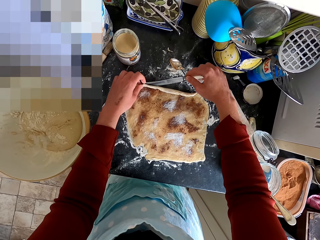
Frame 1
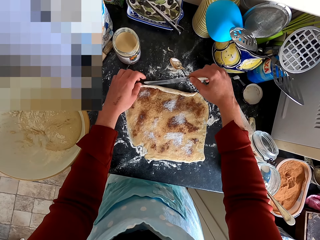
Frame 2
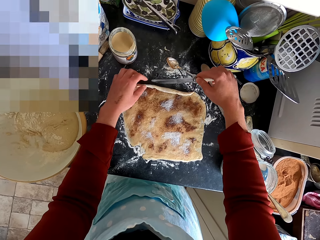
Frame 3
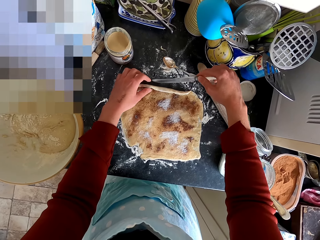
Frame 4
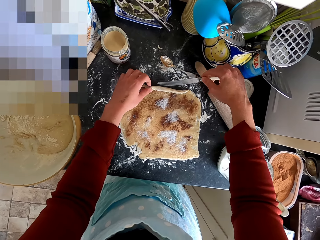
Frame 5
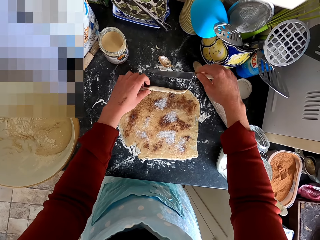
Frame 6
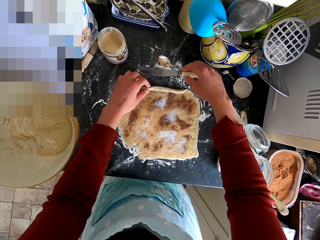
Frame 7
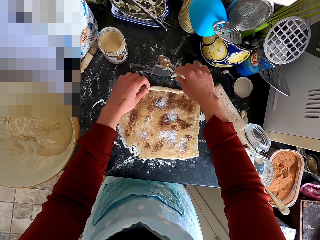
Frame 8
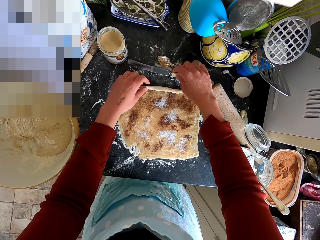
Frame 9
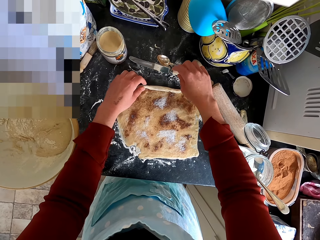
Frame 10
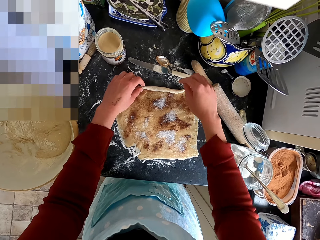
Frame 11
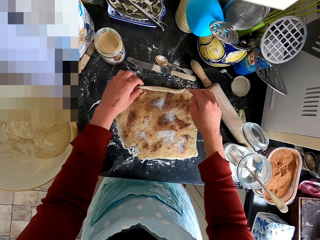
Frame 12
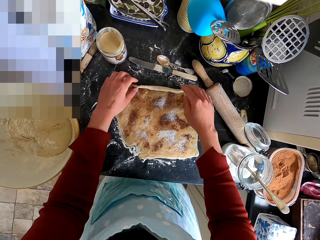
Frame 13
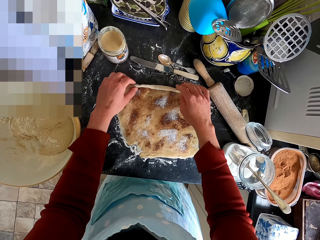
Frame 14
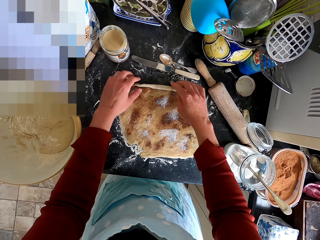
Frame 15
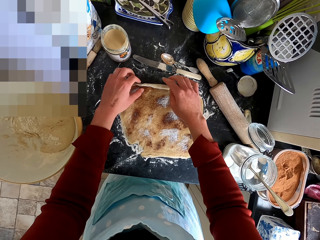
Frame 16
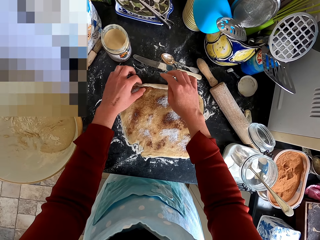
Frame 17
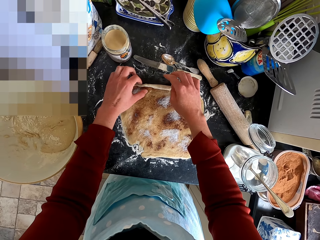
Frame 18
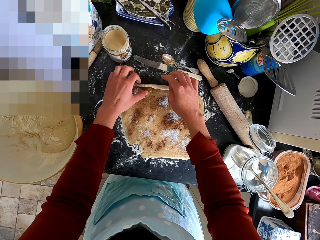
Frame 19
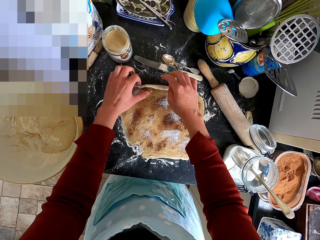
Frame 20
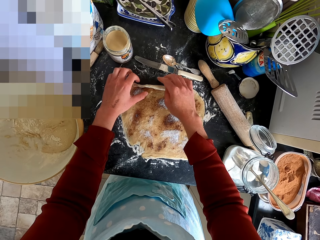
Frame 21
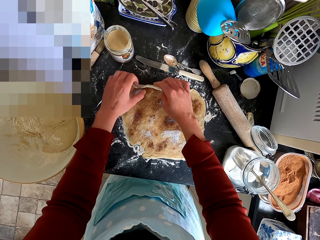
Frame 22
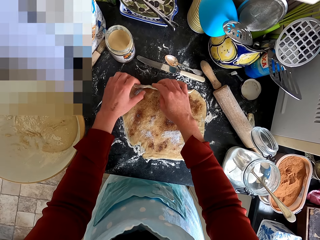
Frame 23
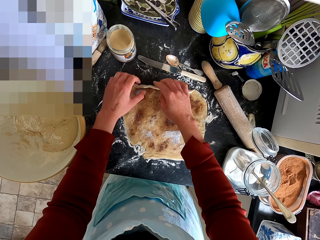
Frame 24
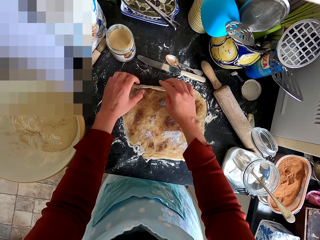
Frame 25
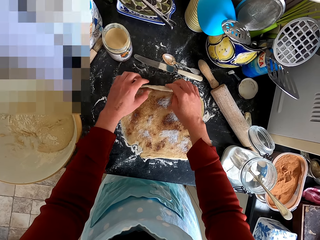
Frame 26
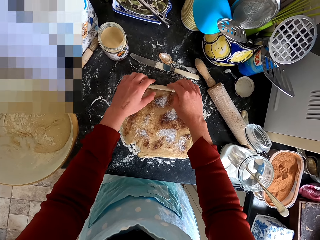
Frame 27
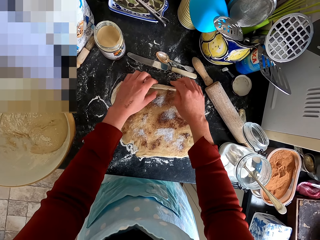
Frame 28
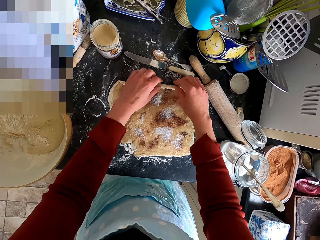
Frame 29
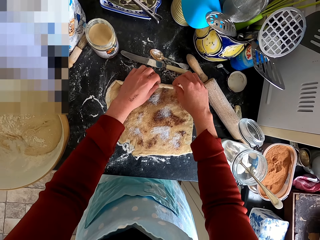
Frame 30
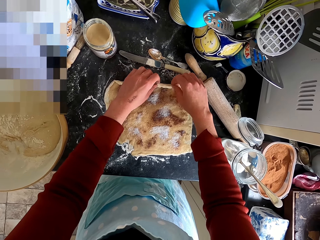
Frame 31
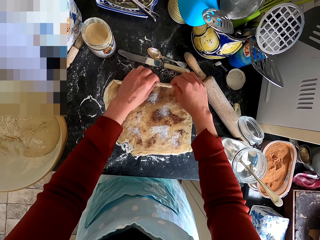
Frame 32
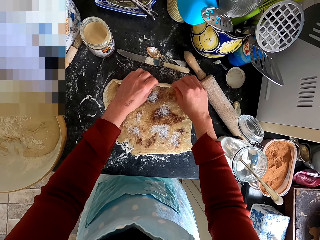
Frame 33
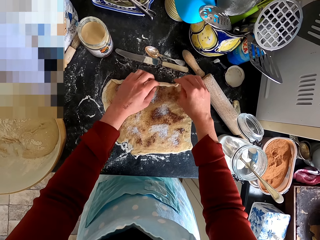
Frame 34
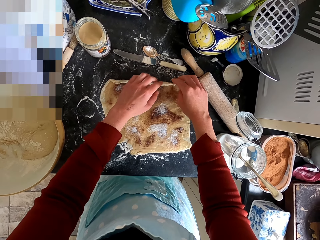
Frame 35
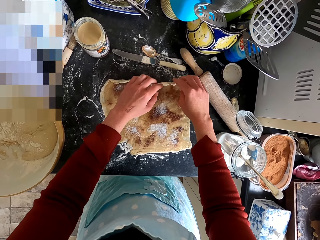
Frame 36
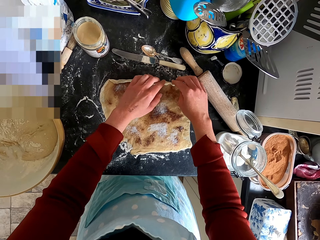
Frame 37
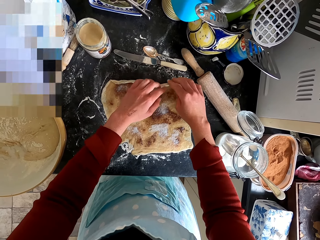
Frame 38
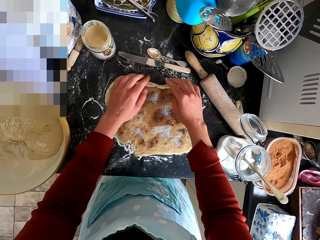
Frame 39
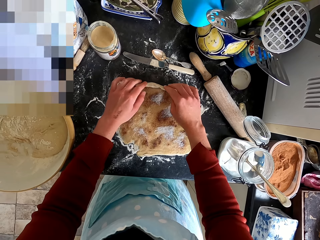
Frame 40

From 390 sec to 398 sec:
The camera wearer puts the knife on the kitchen counter. They roll the dough.

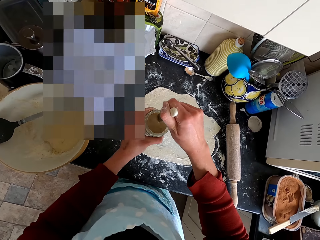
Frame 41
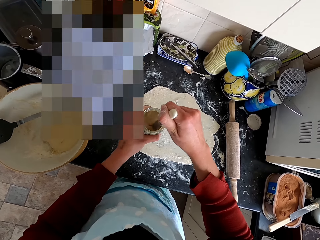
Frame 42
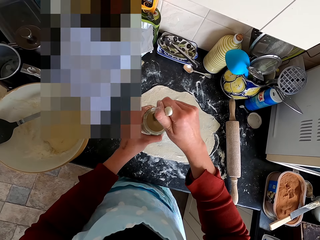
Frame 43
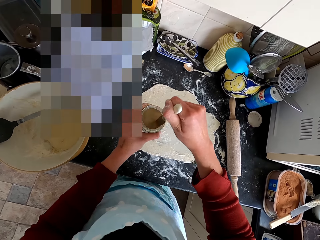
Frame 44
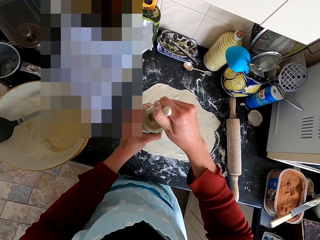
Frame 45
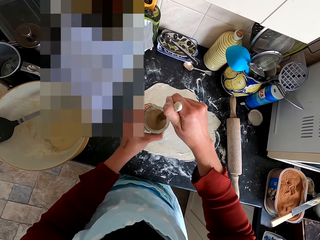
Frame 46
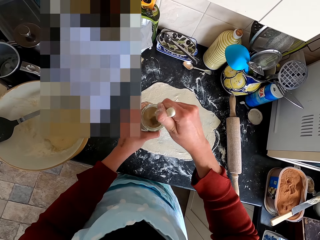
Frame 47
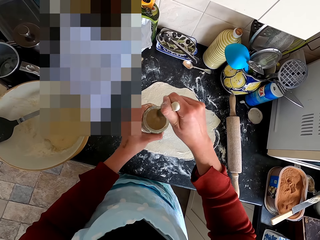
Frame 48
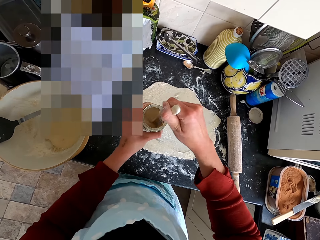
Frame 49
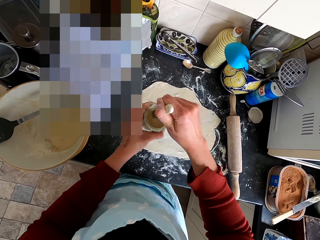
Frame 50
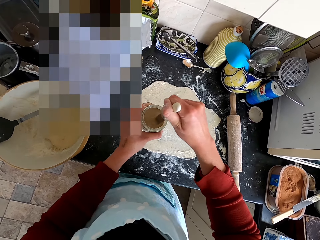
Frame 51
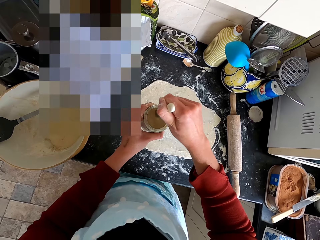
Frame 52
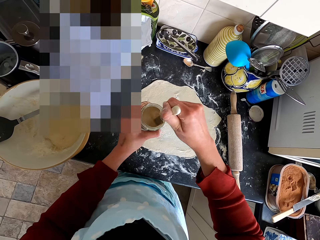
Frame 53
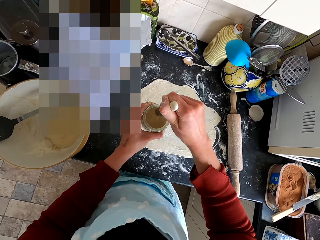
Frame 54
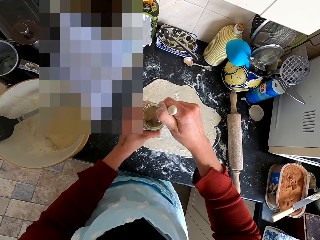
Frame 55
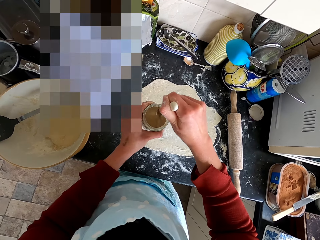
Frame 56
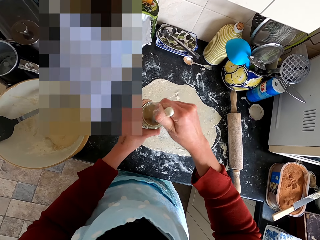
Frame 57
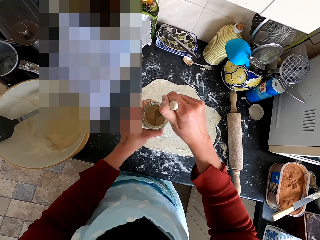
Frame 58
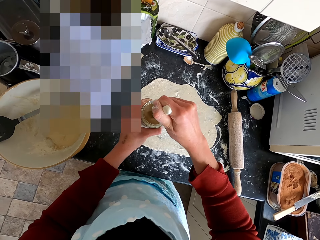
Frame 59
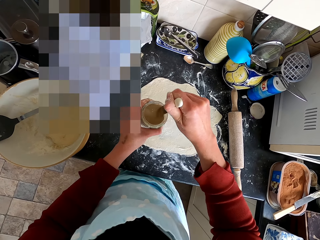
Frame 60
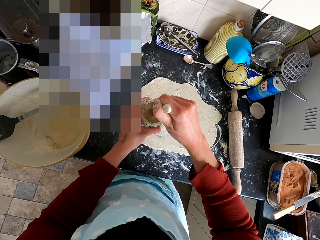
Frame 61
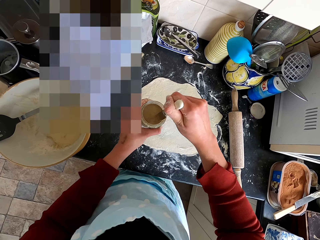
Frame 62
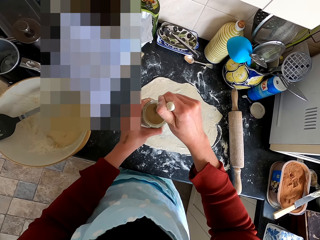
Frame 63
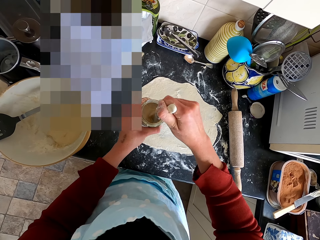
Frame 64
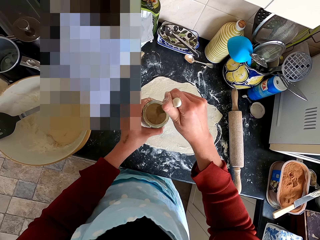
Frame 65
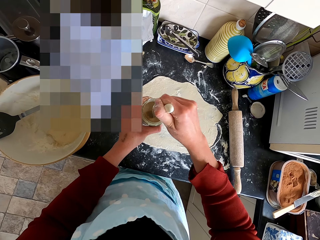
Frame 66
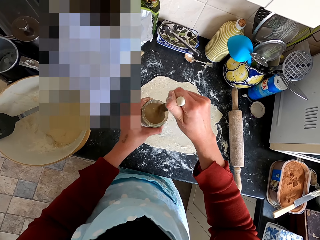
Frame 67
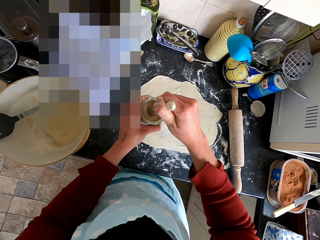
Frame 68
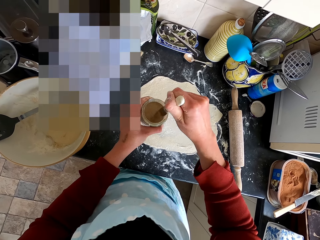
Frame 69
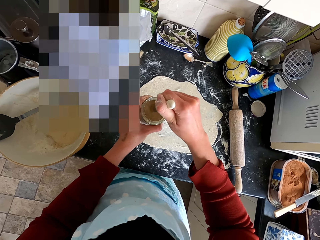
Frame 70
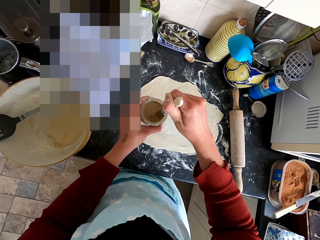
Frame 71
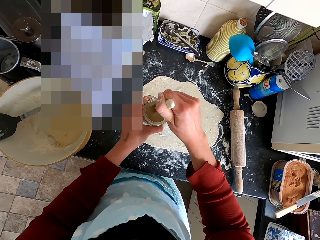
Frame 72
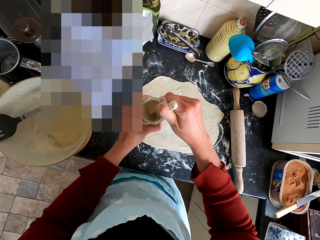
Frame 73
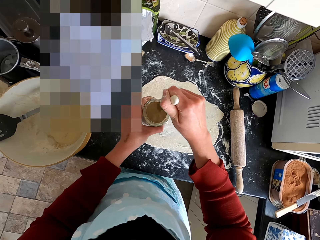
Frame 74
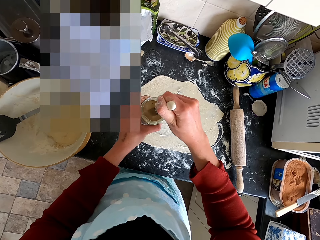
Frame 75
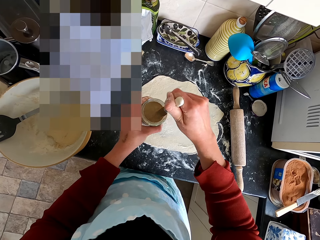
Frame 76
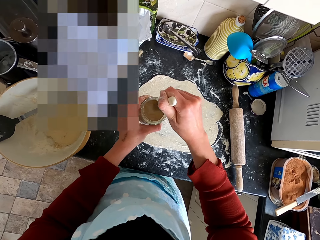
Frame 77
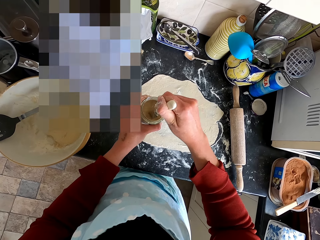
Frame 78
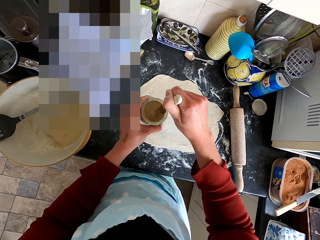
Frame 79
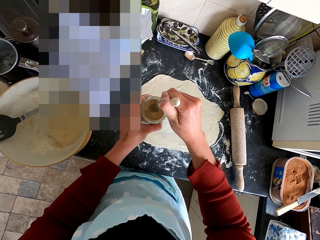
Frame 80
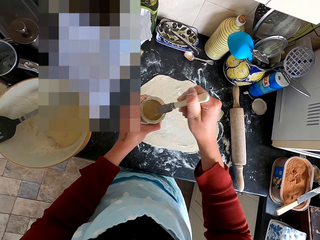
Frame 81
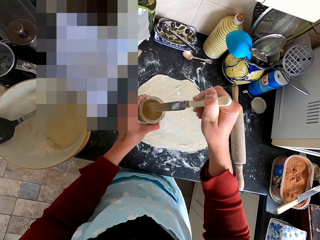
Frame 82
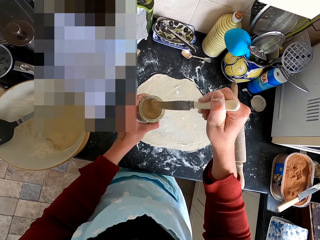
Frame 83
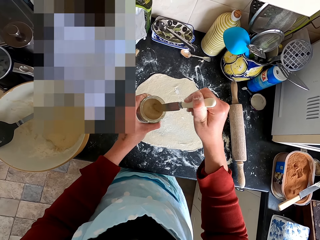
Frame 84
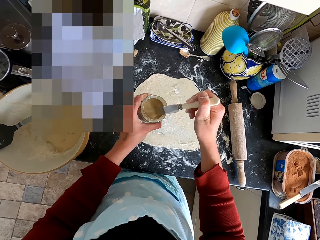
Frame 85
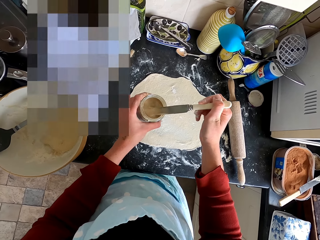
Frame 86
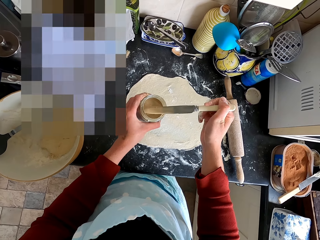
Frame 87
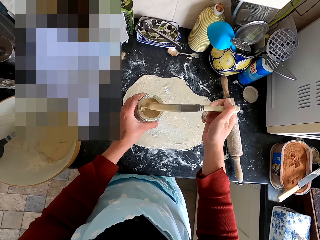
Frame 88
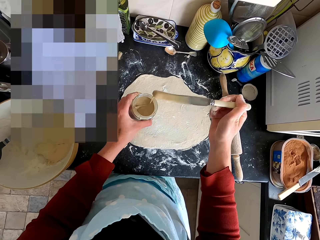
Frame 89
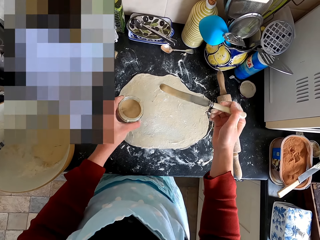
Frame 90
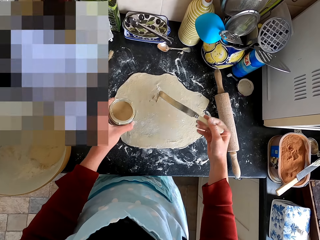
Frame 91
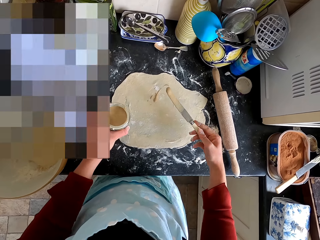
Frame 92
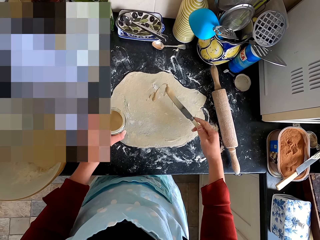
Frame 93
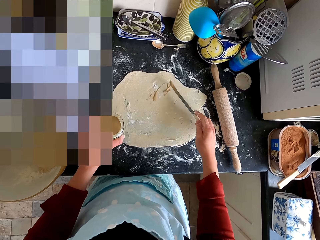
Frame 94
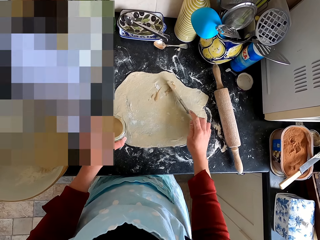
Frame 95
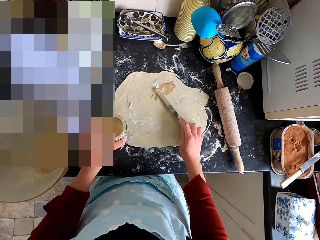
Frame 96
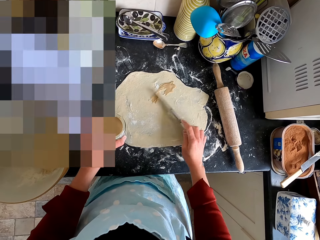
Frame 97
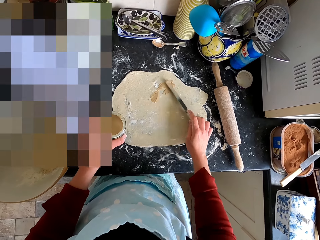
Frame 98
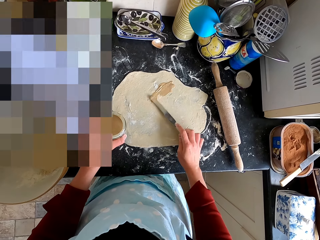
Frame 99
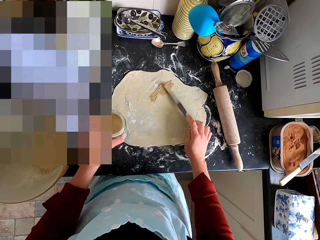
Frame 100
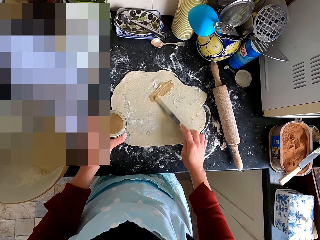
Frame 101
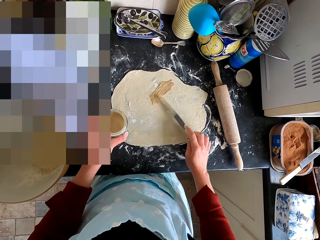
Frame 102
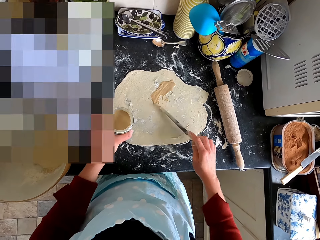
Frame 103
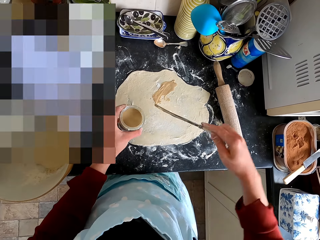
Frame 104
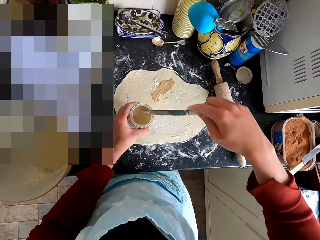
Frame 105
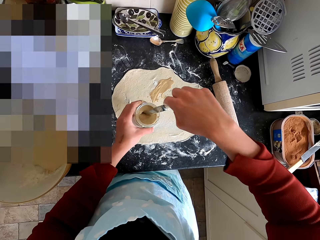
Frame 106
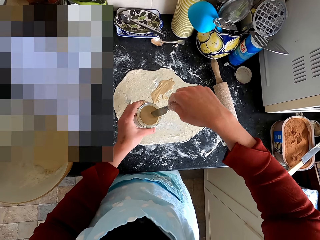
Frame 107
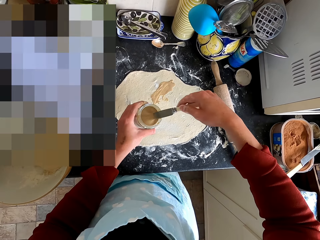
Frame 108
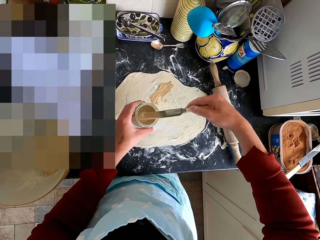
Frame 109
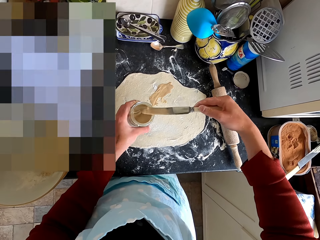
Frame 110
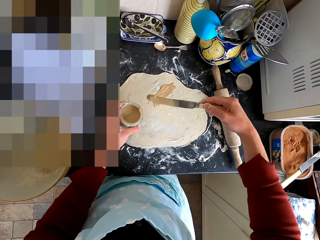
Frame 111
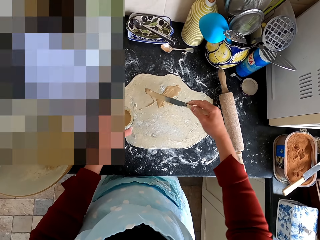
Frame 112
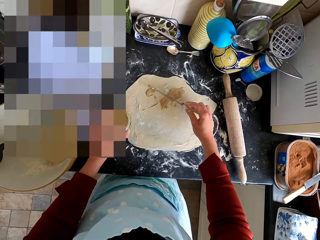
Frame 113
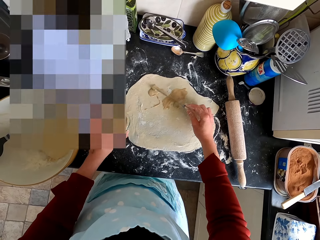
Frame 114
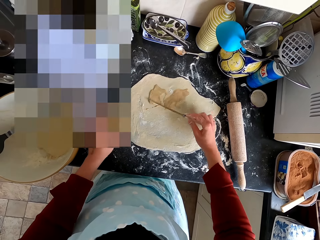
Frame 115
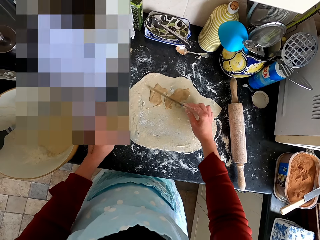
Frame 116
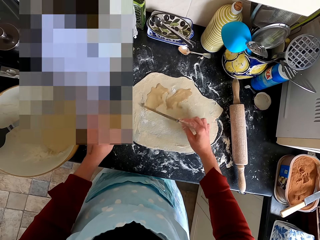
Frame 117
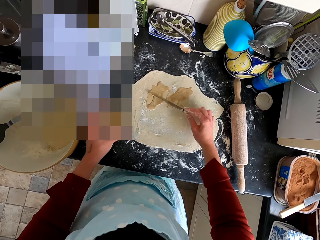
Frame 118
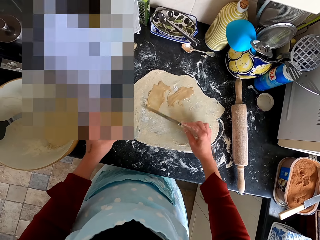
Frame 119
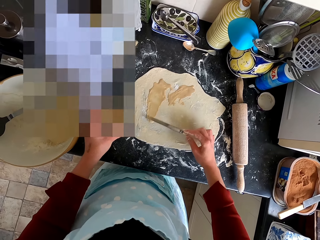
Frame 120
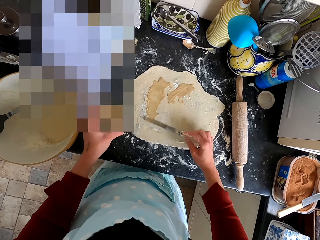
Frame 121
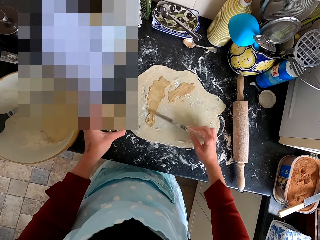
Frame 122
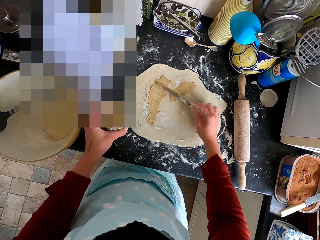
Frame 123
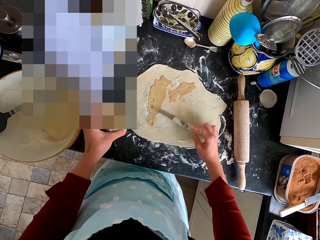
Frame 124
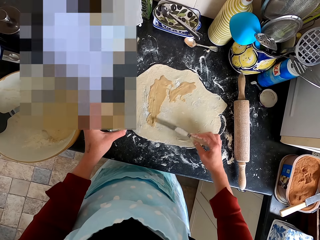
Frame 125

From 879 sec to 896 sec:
The camera wearer stirs something in the container with the knife. They scoop the paste with the knife. They spread the paste on the dough with the knife. They scoop the paste with the knife. They spread the paste on the dough with the knife.
